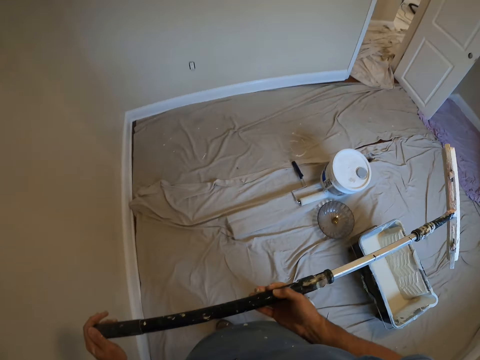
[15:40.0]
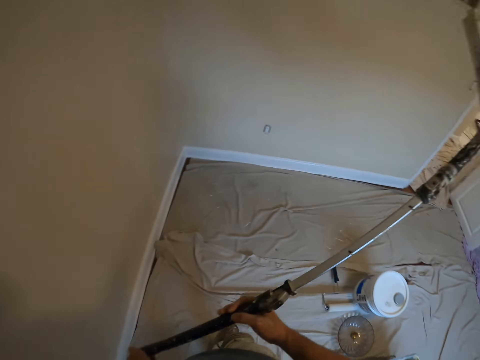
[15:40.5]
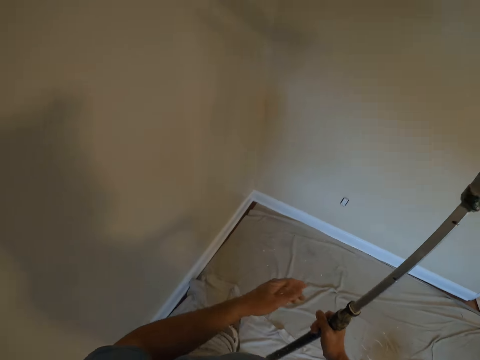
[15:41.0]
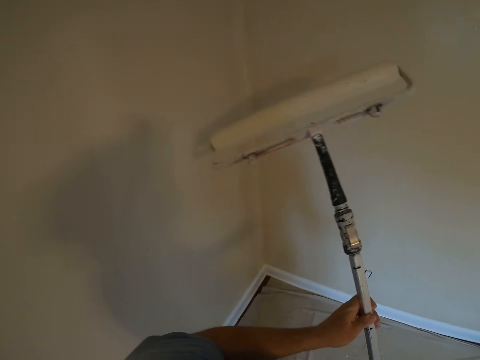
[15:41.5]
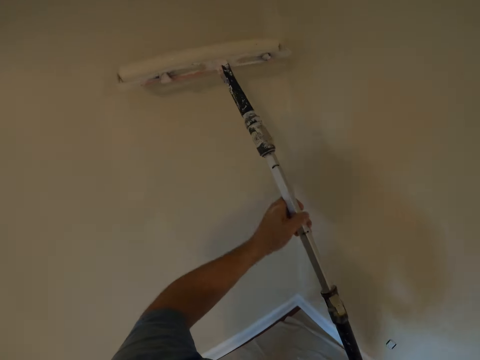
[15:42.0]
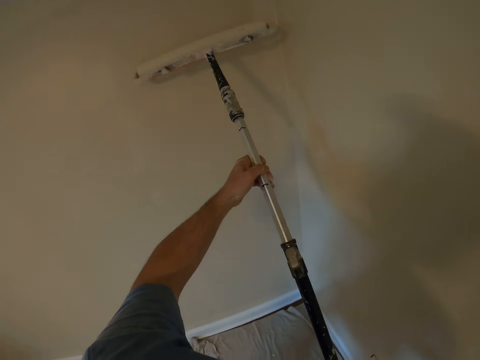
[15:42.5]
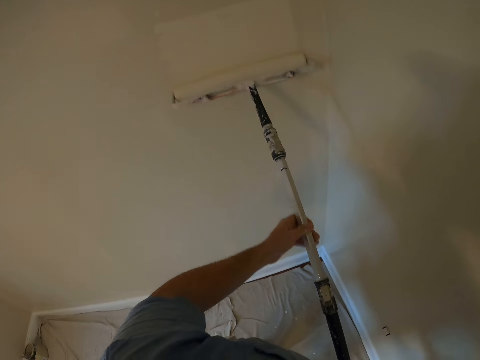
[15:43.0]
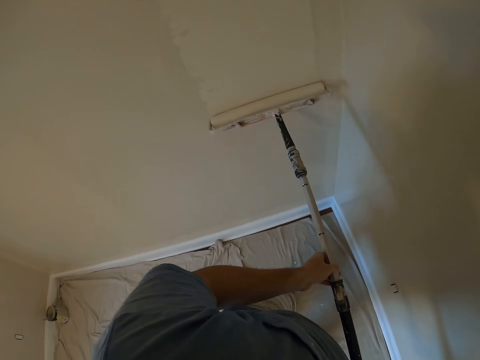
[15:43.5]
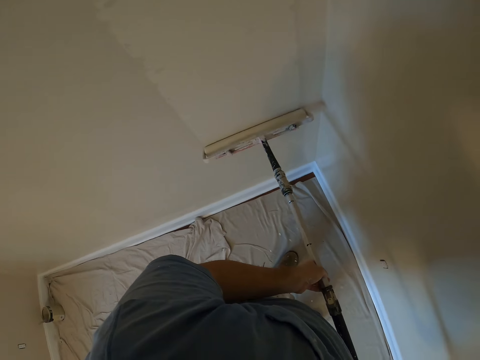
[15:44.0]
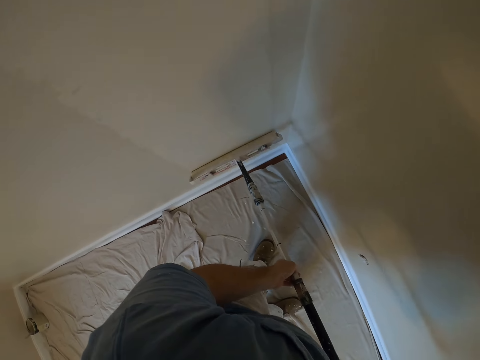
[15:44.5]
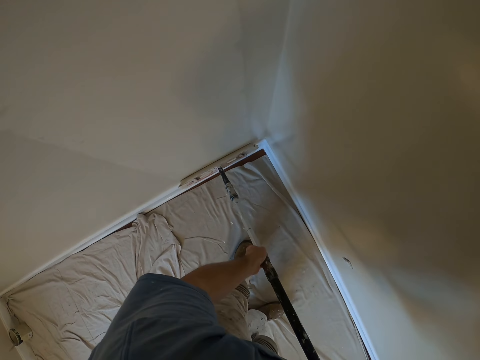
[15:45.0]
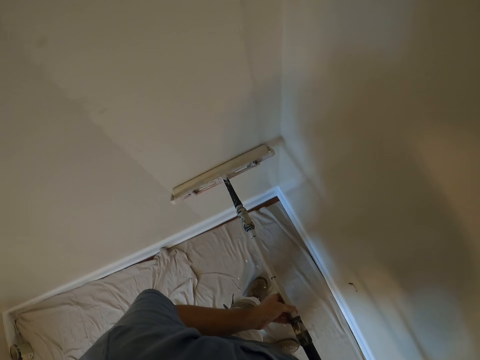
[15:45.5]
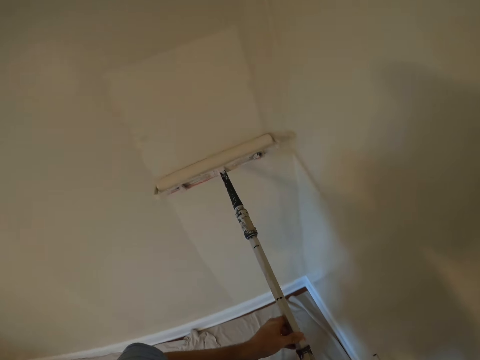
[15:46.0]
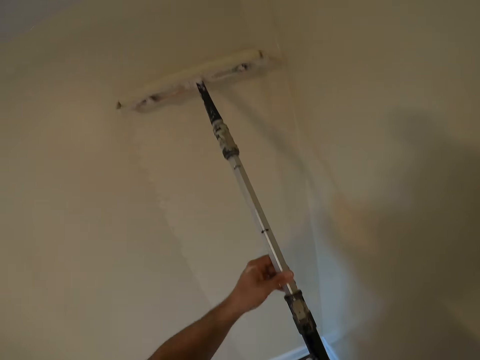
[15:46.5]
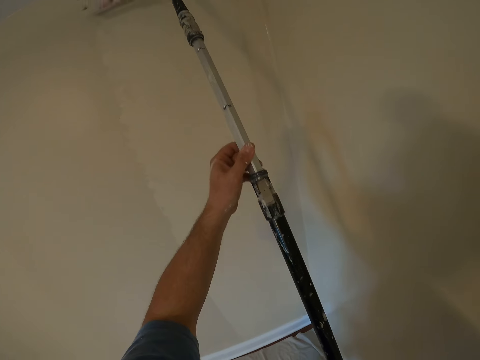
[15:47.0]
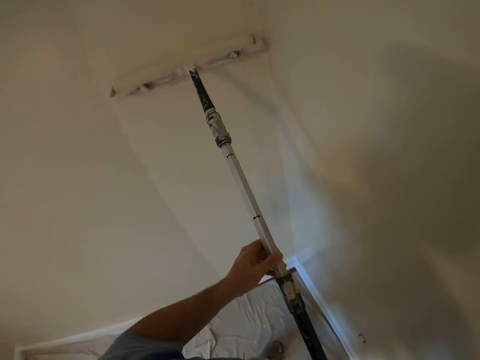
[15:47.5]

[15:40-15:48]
The camera wearer paints the wall with the paint roller.

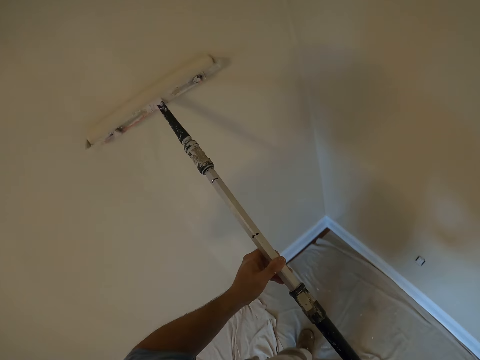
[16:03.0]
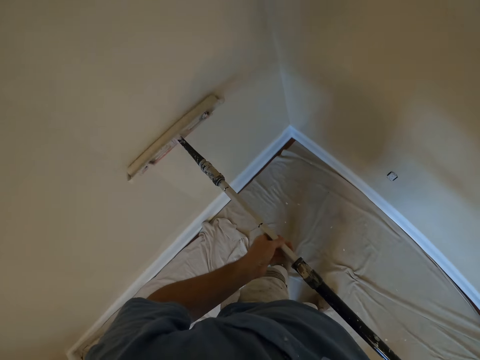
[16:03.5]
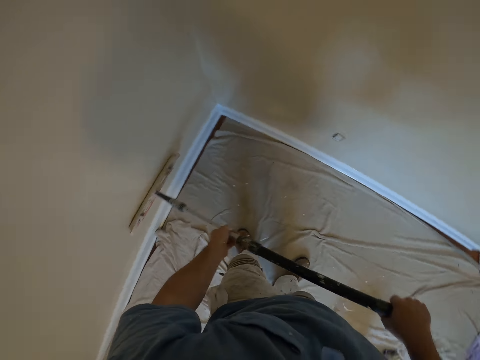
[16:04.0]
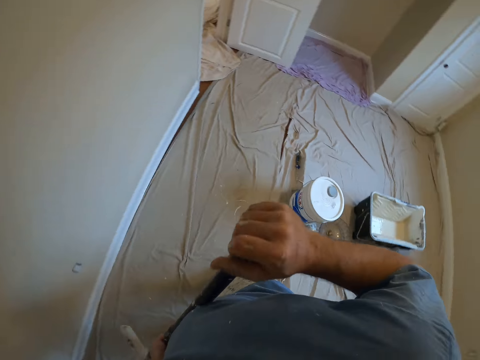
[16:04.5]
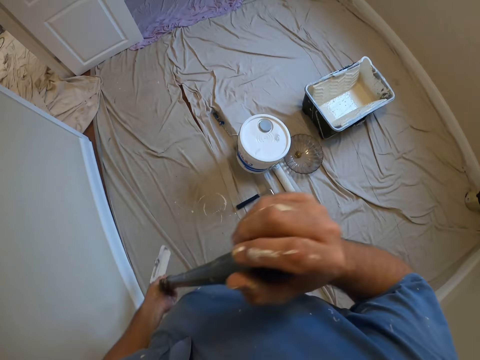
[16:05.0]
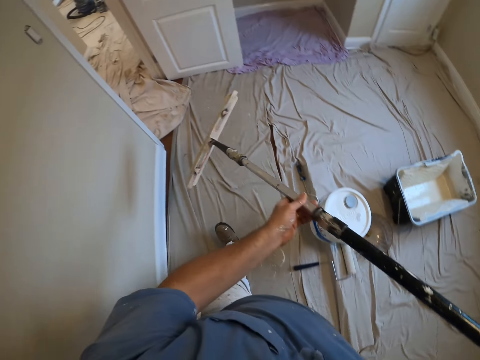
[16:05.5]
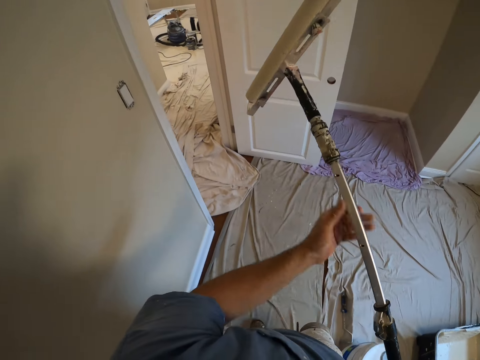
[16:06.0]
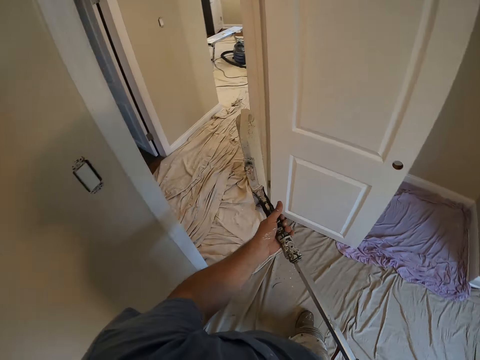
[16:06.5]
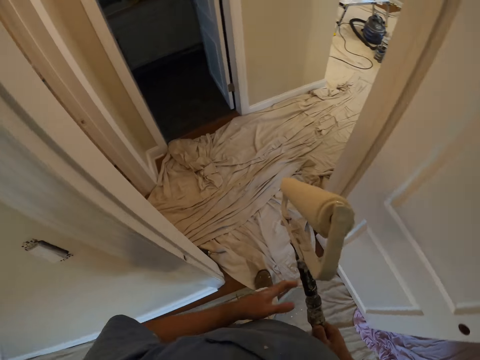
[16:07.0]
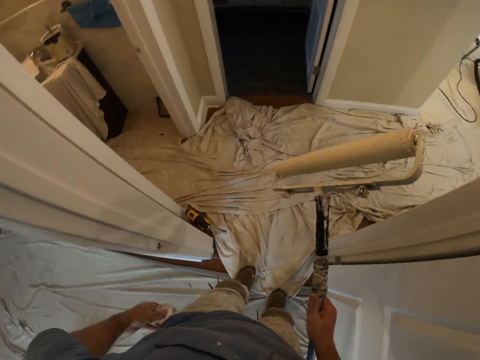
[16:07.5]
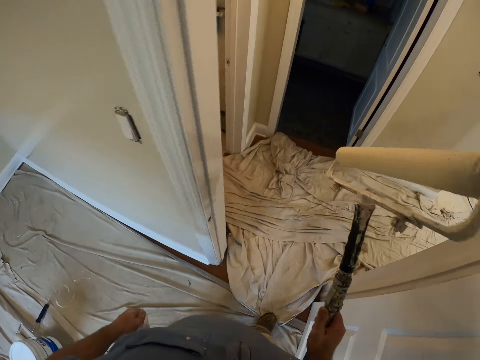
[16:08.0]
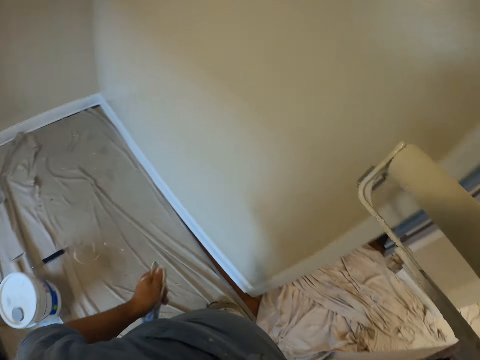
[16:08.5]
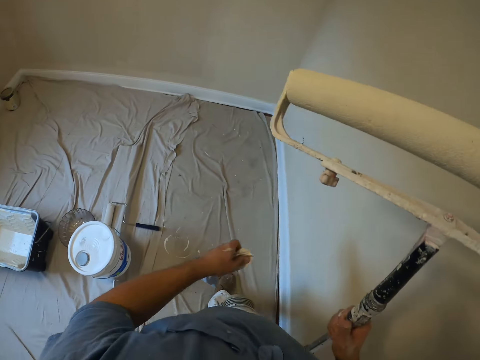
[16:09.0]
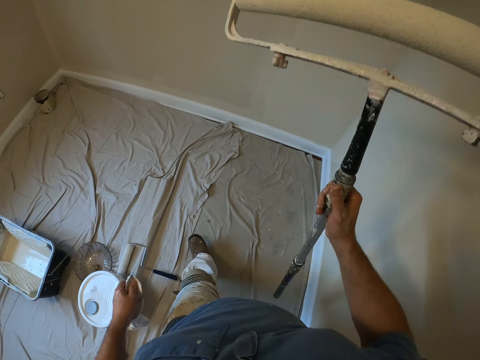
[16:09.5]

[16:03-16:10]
The camera wearer walks to the door and back towards the wall. He removes a piece of cloth from his pocket with his left hand. He walks around the room.

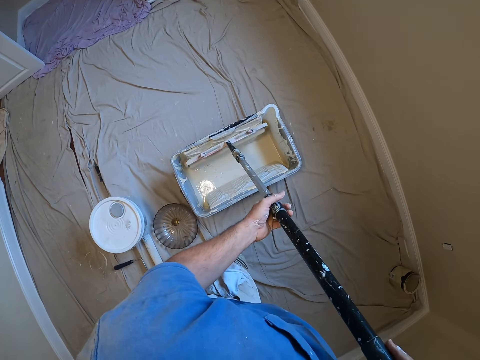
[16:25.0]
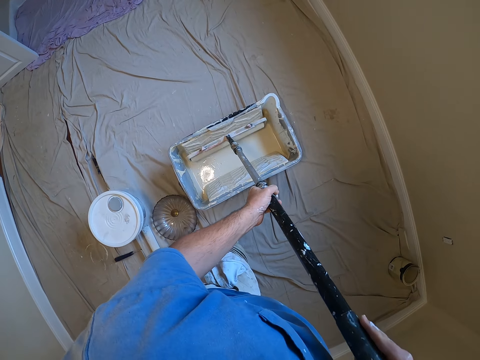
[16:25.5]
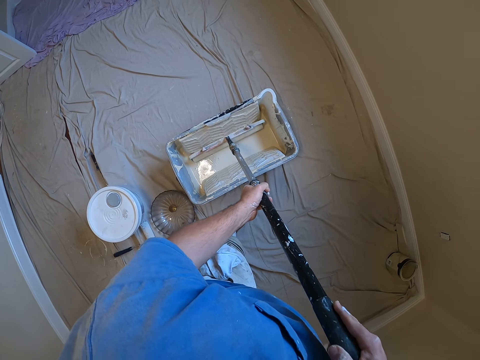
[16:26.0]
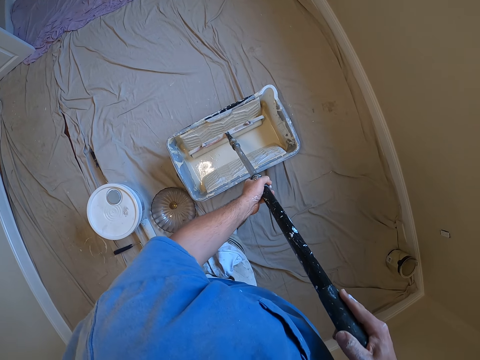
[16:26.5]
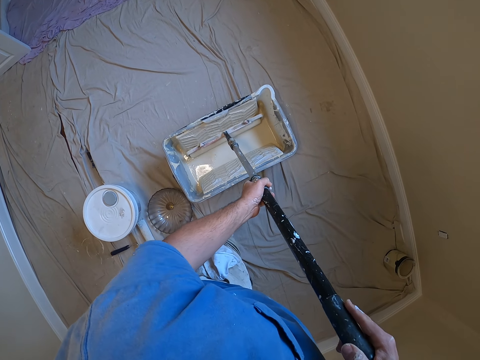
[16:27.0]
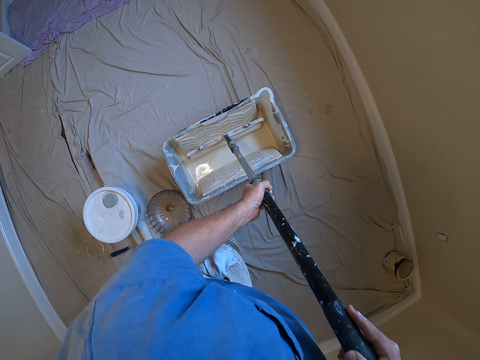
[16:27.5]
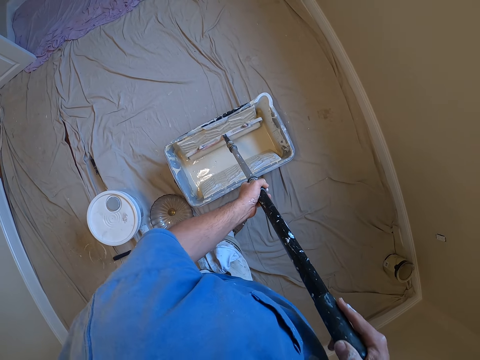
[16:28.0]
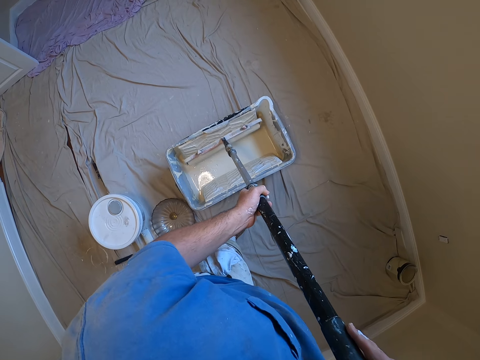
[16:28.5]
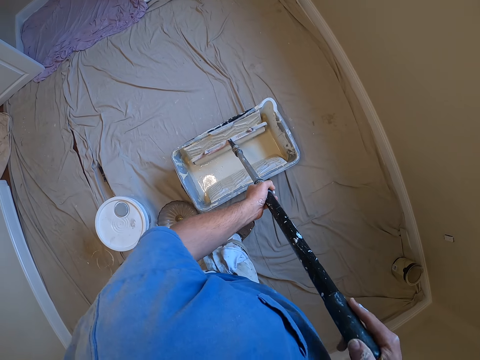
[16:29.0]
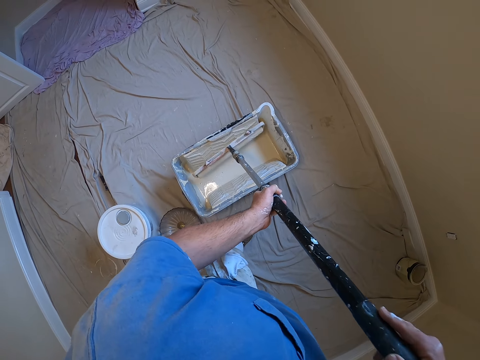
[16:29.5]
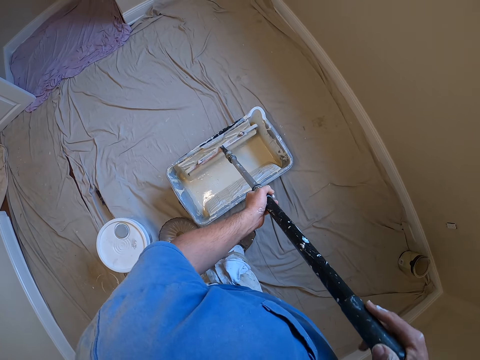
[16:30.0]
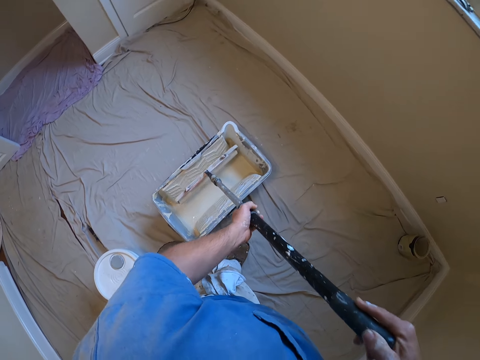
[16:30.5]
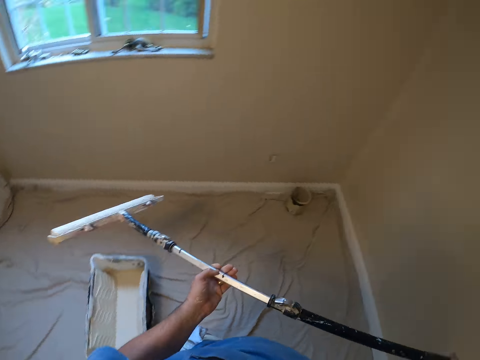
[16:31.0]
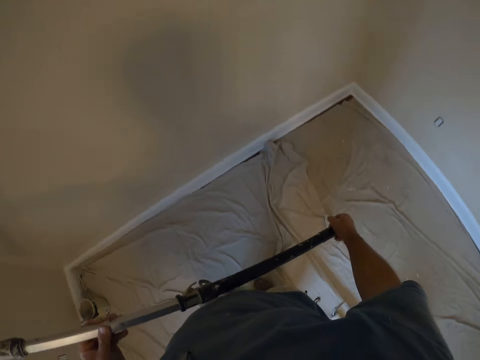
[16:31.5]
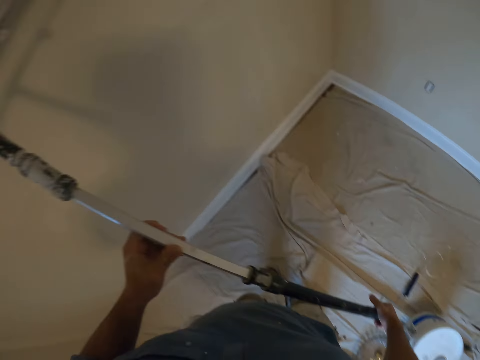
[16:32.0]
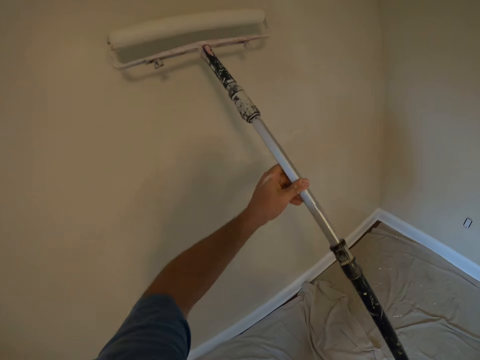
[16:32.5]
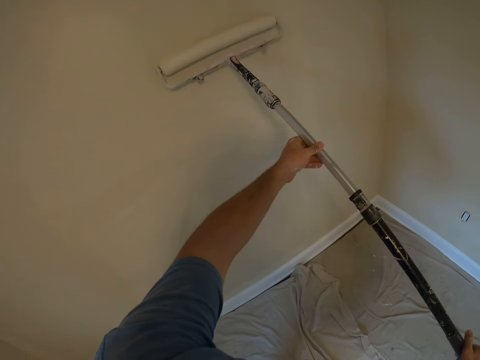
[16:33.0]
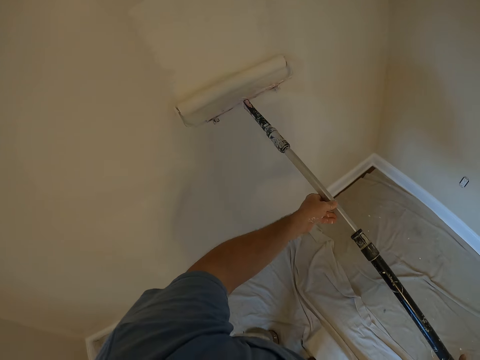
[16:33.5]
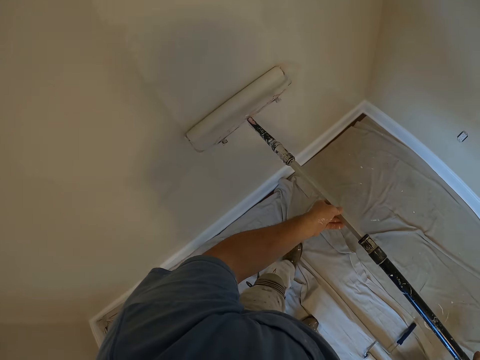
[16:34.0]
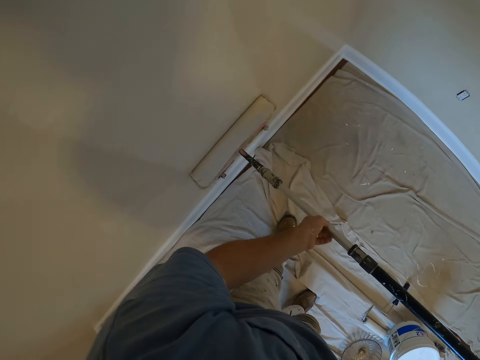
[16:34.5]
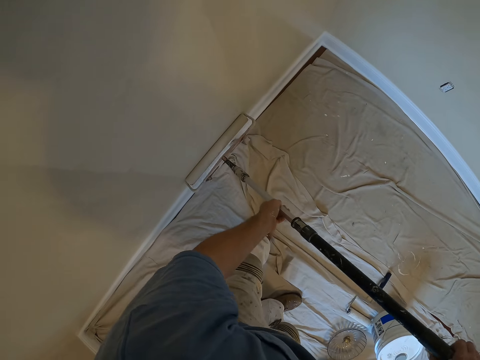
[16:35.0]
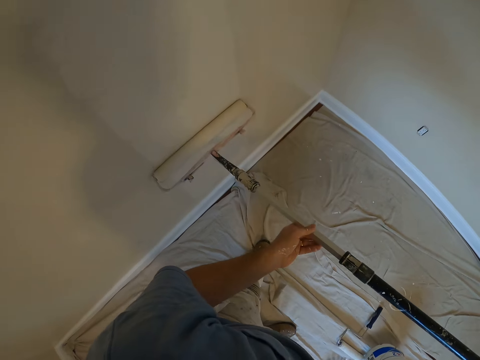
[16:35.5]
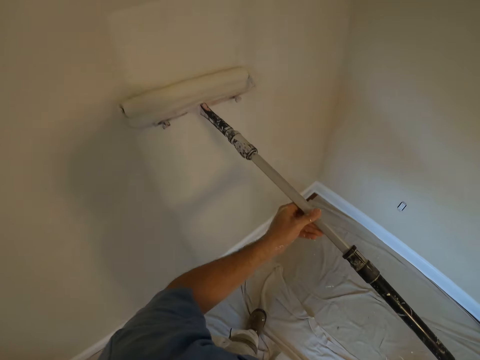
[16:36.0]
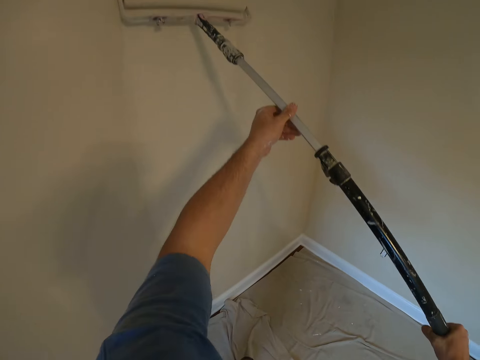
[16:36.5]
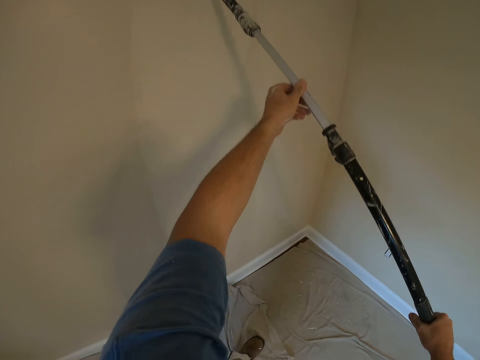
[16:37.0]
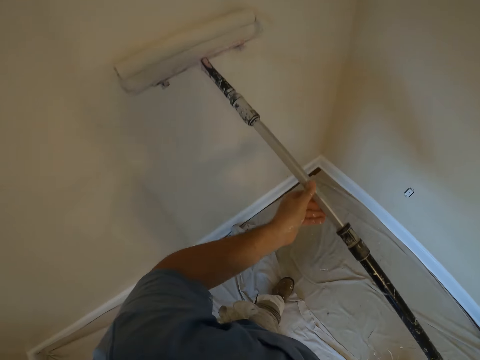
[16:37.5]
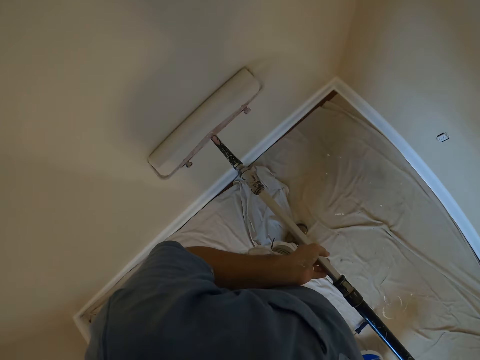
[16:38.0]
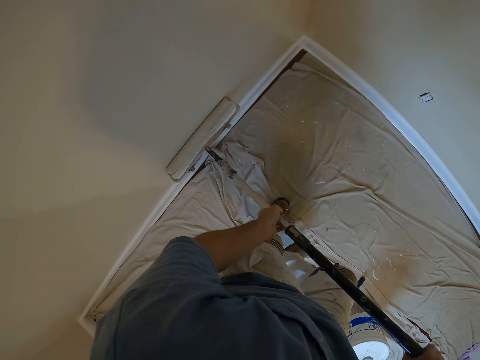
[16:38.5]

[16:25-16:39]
The camera wearer dips the paint roller into the square paint bucket. They move back towards the wall. They paint the wall with the paint roller.
